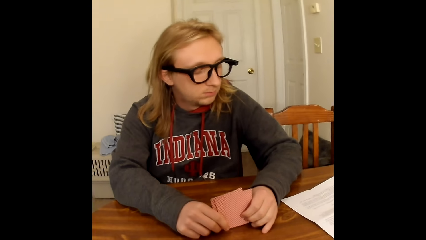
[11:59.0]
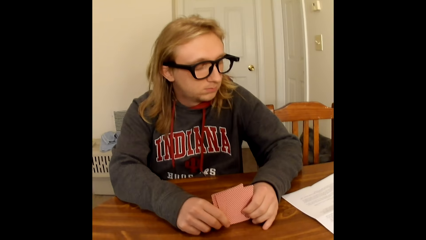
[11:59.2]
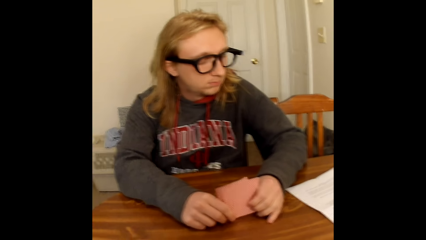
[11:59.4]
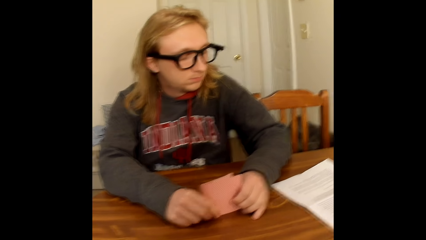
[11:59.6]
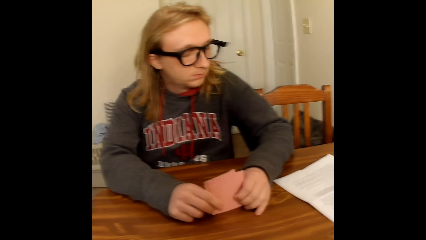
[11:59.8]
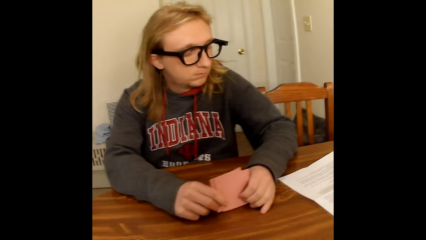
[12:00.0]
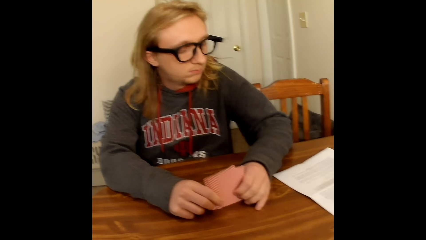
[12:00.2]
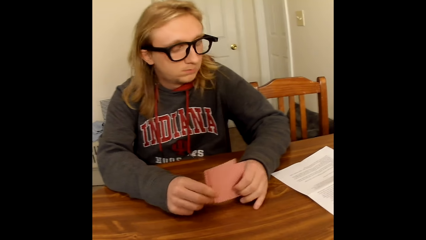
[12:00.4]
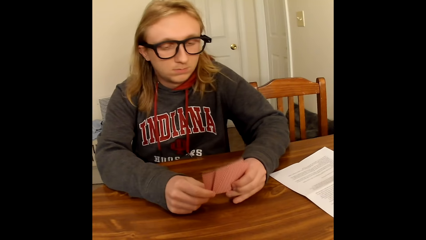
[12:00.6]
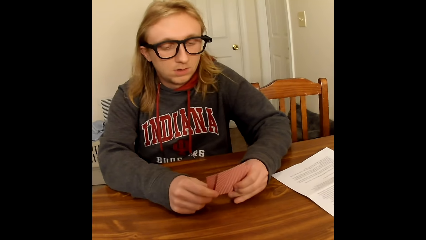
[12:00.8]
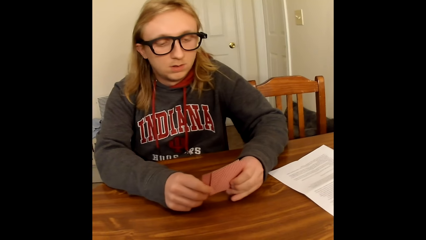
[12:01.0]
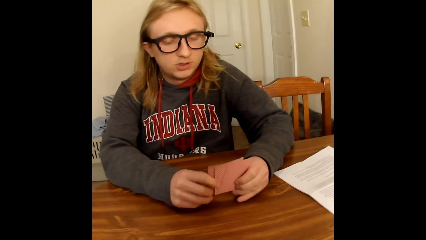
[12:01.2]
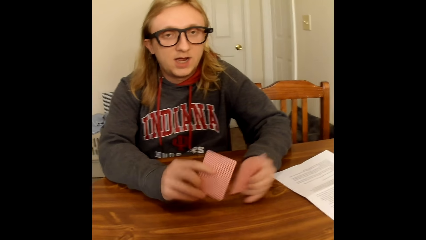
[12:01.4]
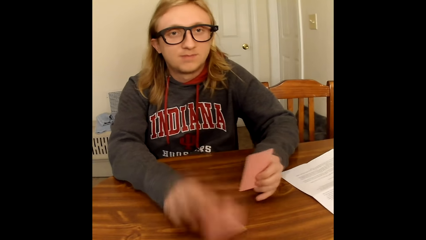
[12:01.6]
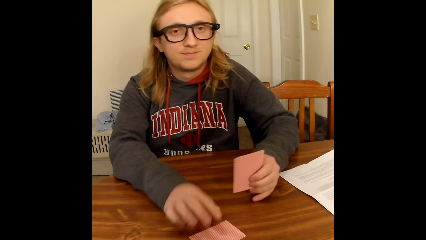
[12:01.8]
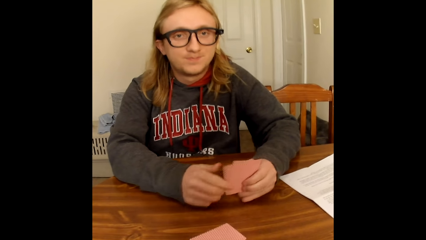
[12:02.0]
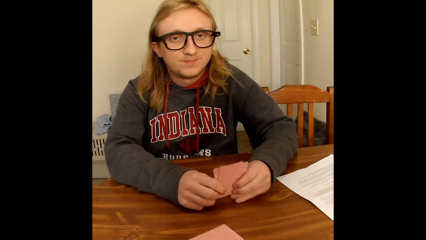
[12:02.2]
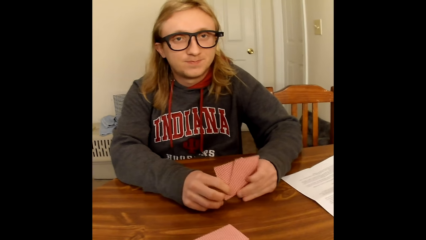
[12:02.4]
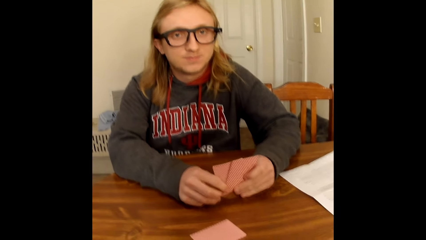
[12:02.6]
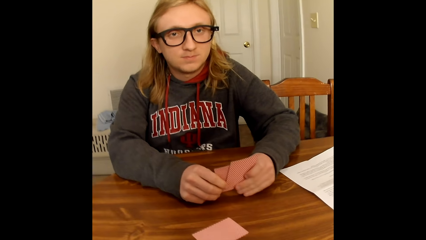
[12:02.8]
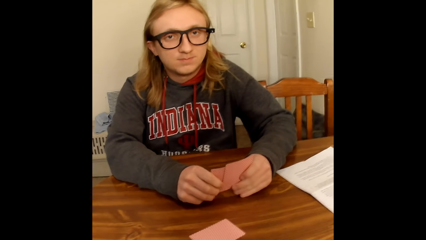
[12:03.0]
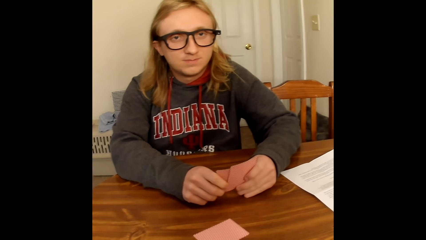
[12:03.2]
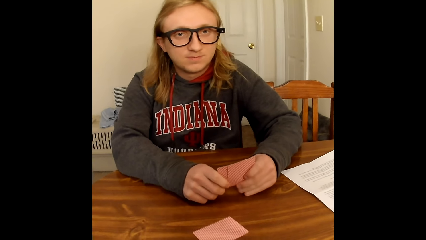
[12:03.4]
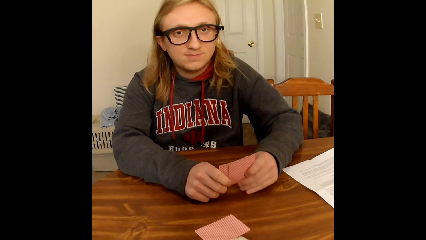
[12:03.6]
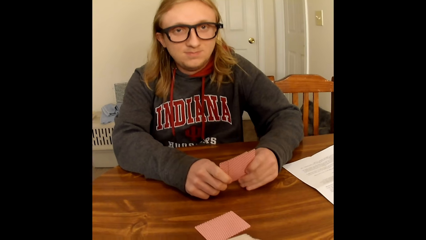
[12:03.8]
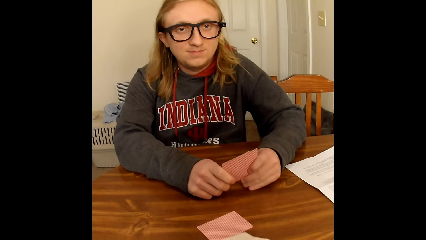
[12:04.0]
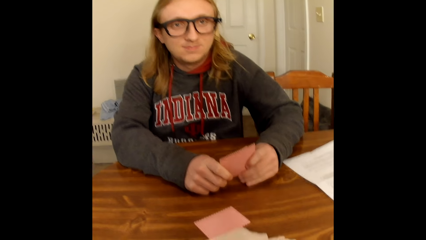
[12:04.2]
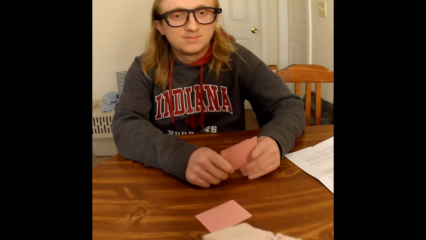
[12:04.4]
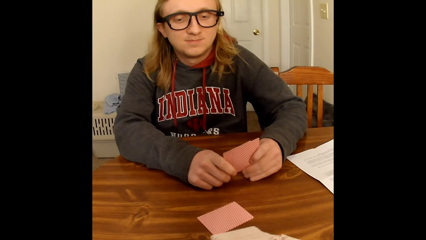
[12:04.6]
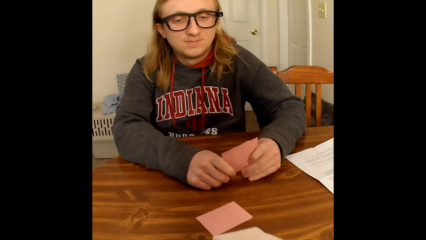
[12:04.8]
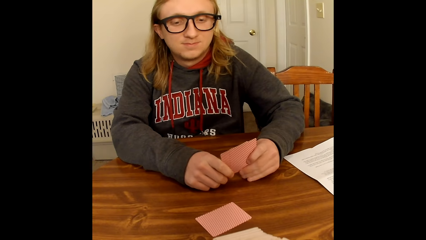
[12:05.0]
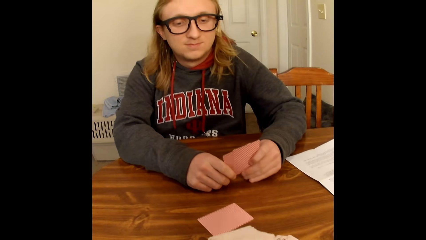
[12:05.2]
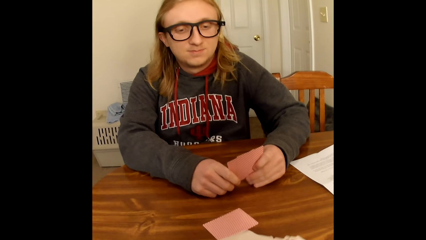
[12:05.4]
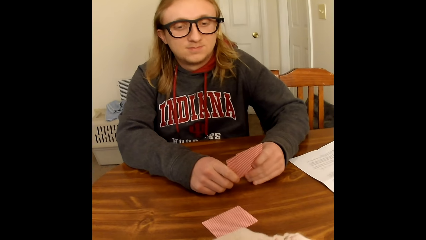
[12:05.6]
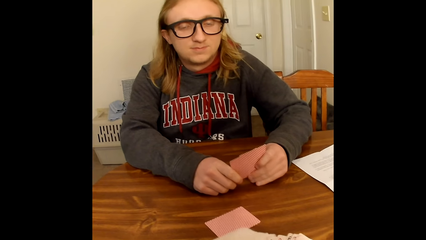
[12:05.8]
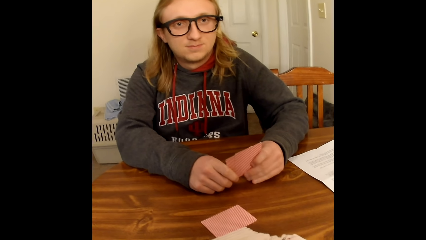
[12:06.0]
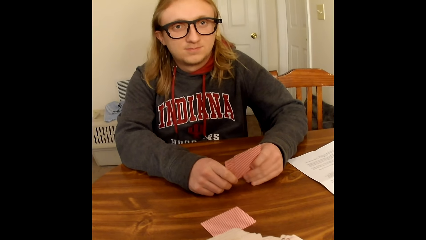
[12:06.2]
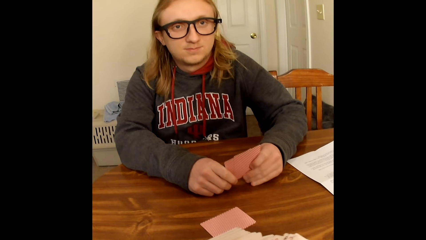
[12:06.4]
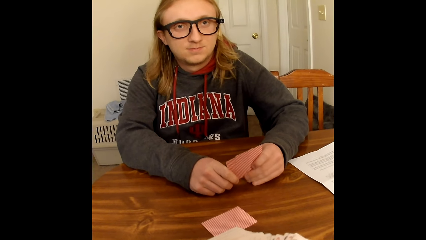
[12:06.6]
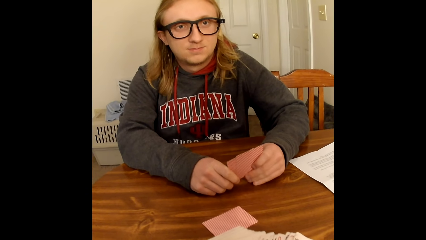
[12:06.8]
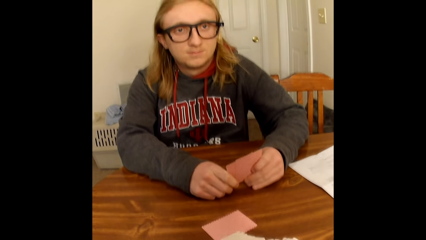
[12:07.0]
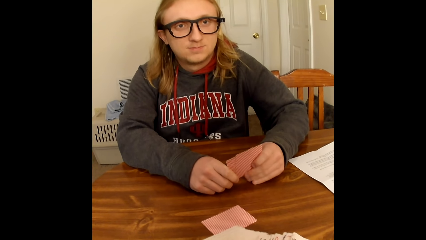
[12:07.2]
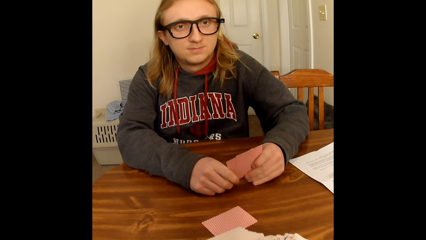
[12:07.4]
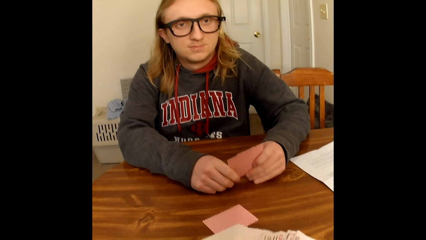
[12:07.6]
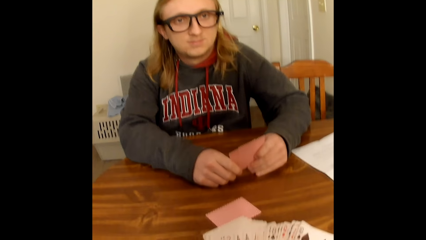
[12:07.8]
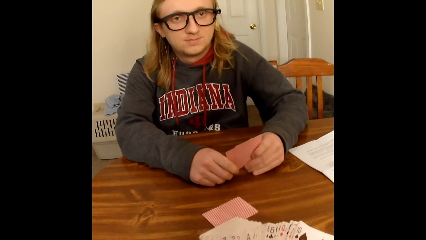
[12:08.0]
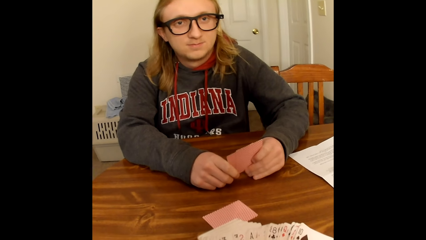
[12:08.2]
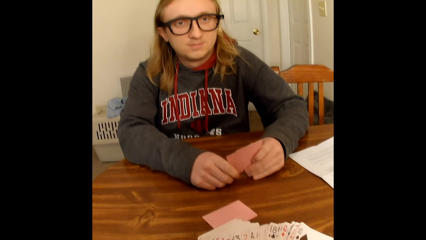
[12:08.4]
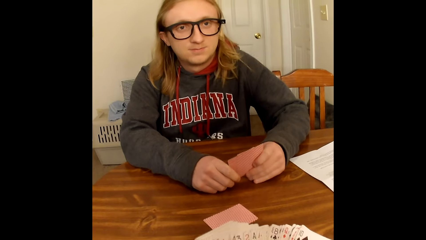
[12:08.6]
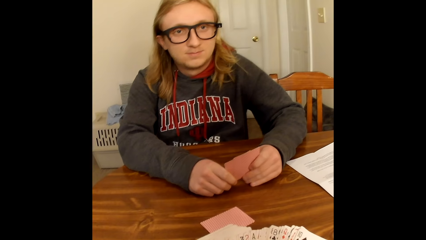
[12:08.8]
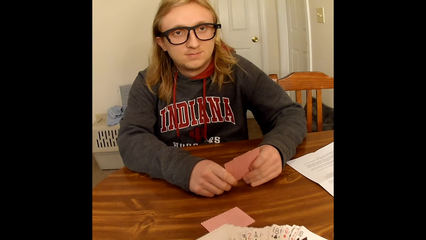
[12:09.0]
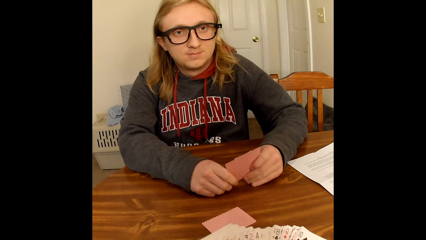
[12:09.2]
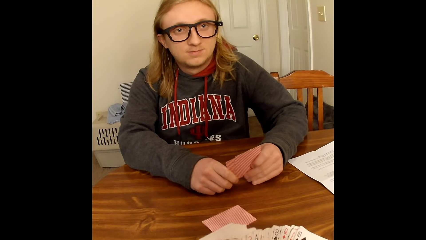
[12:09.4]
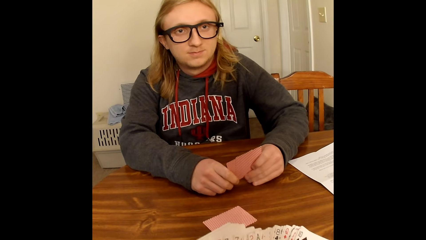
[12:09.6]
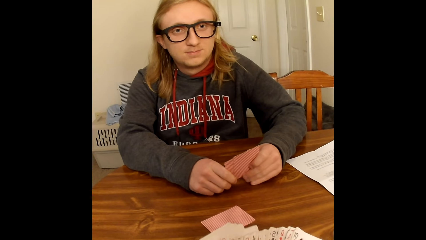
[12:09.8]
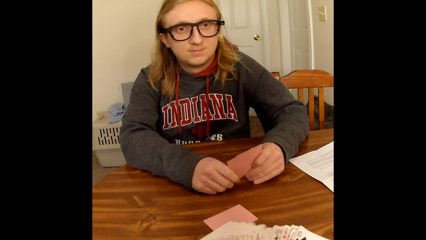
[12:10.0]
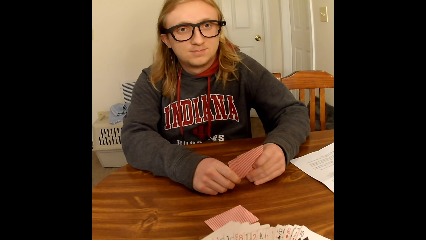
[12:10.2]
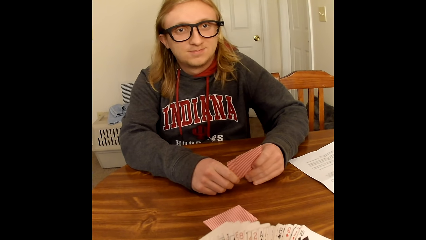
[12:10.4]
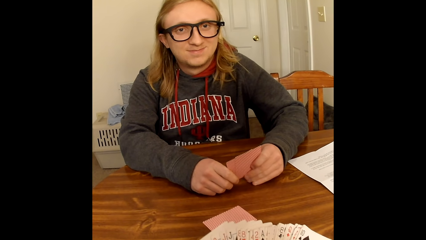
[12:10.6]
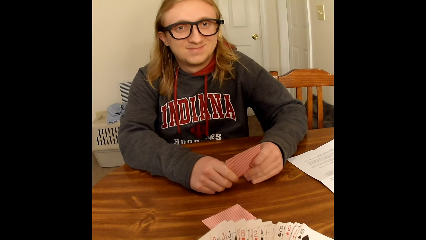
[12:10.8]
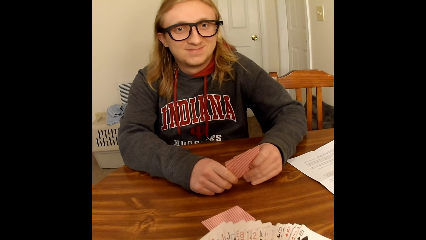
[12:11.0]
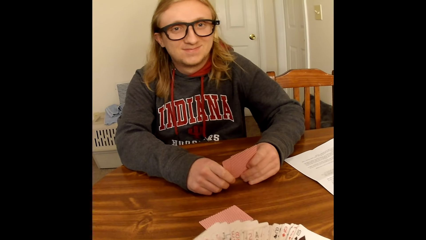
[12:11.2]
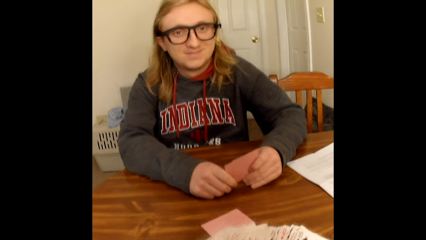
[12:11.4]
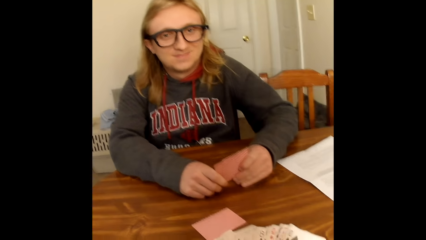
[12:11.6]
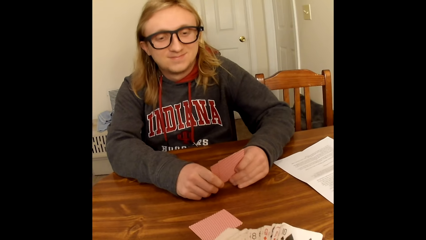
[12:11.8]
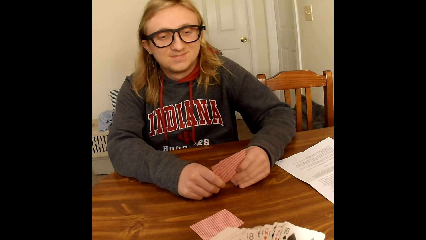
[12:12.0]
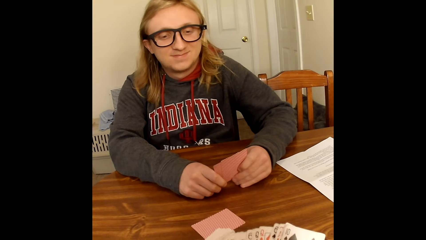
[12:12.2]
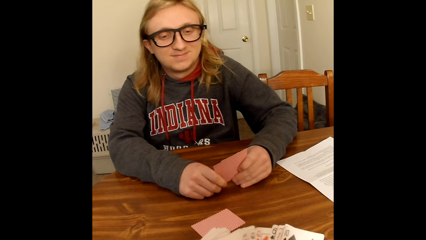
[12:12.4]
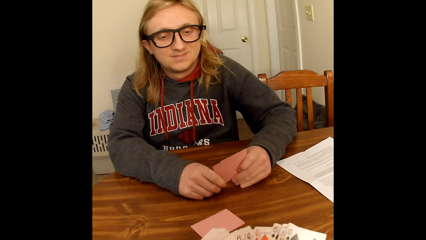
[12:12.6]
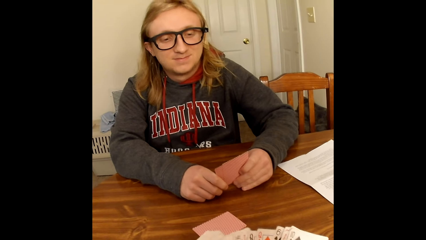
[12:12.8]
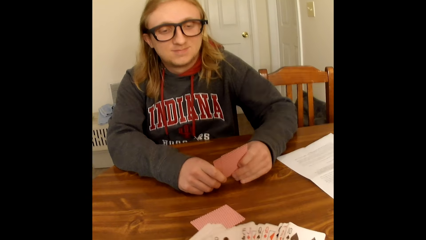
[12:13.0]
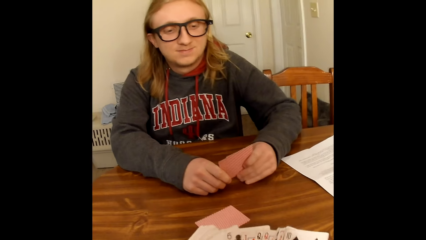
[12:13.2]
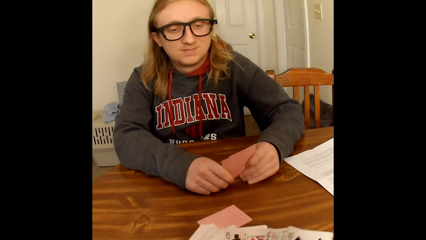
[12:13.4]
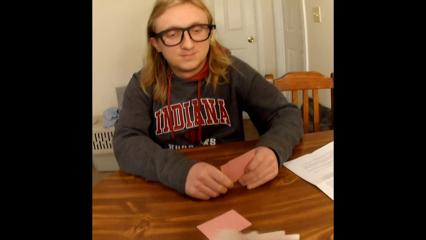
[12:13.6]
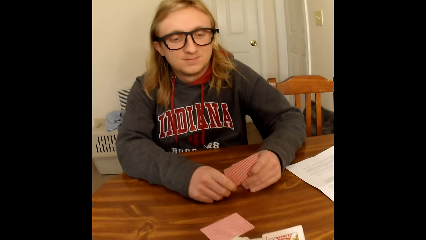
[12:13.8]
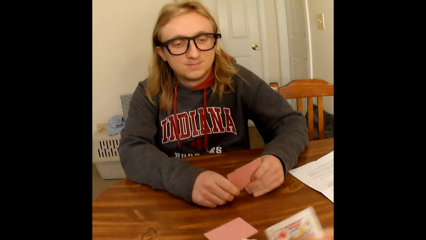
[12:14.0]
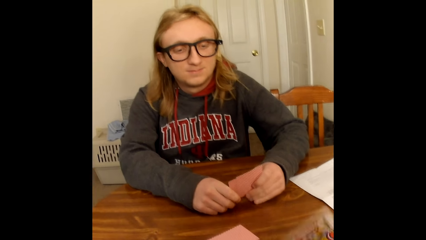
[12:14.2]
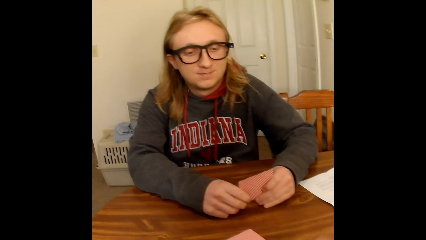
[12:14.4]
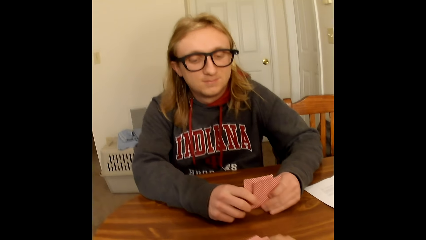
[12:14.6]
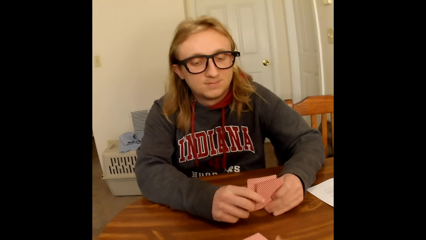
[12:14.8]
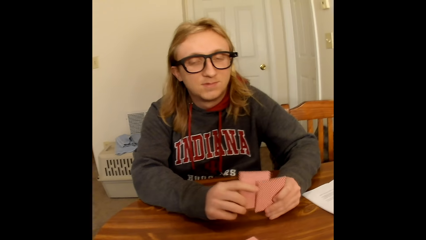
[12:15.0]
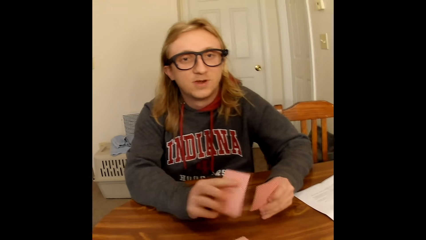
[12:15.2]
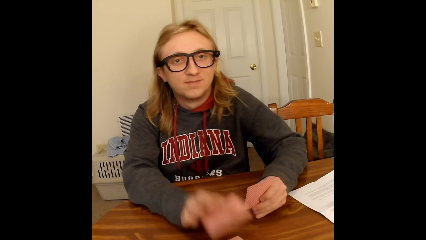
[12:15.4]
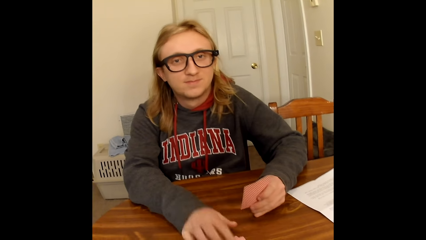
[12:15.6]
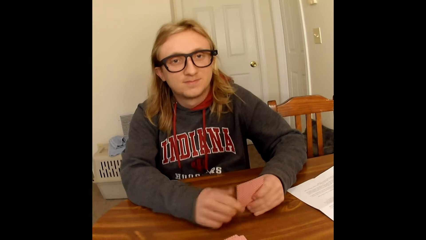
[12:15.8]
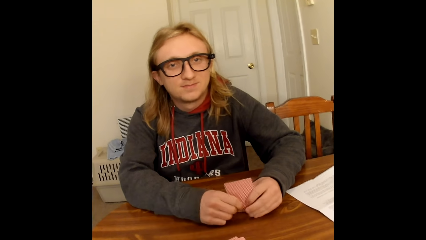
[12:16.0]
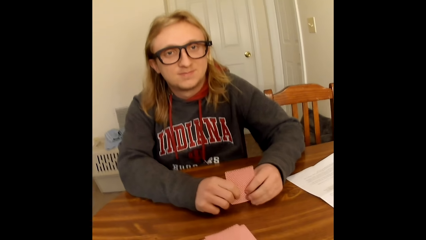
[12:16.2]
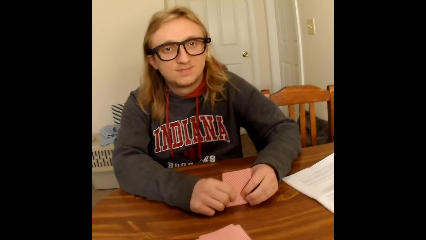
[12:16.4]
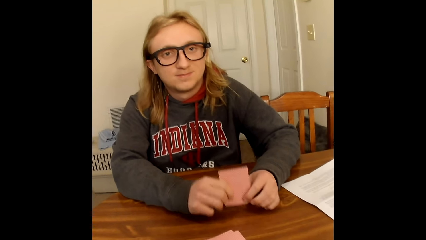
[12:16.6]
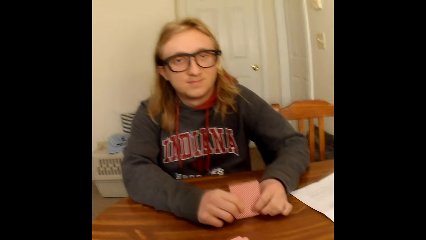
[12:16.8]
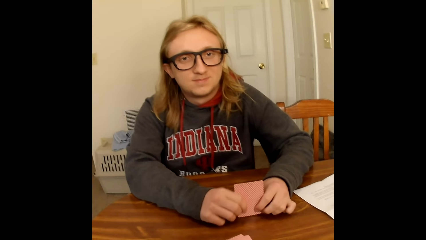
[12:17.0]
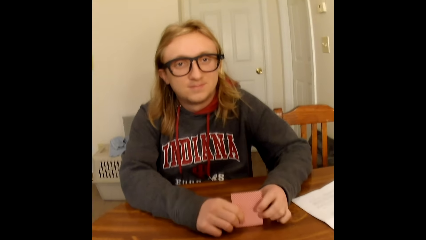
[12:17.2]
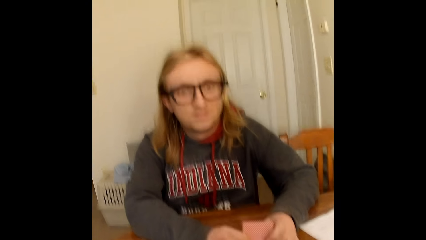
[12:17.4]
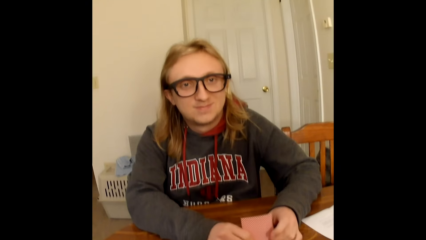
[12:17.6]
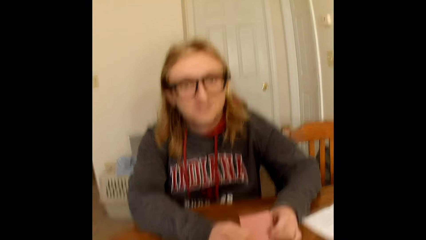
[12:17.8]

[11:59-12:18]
The camera wearer speaks to a man. The man places a card from the cards in his hands on the table with his right hand. The man holds the cards in his left hand with both hands. The man speaks to the camera wearer. The camera wearer shuffles through cards in hand. He shuffles through the cards in his hands with his thumbs. He puts a card on the table. The man places a card from the cards in his hands on the table with his right hand. The man speaks to the camera wearer. The man holds the cards in his left hand with both hands. The man taps the base of the cards in his hands on the table with both hands.
